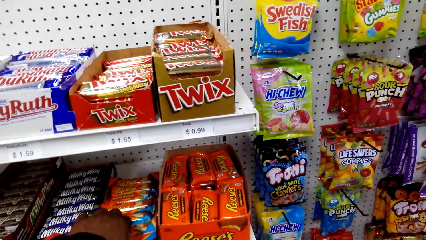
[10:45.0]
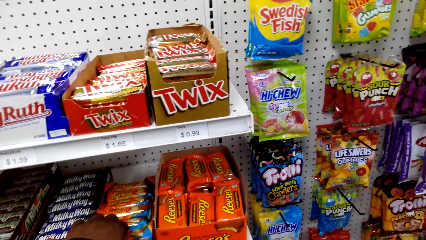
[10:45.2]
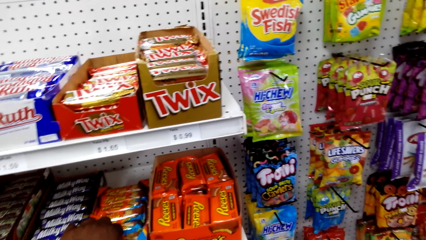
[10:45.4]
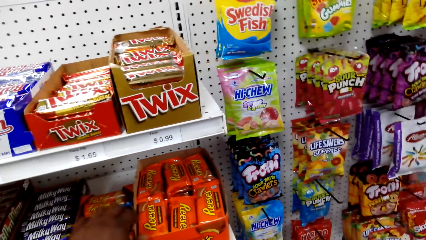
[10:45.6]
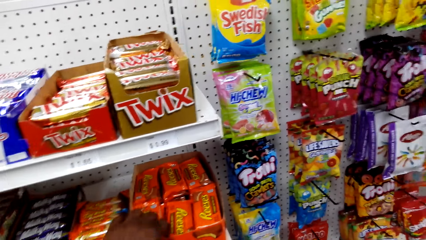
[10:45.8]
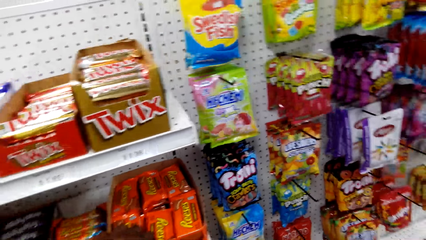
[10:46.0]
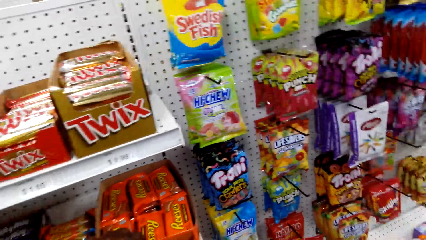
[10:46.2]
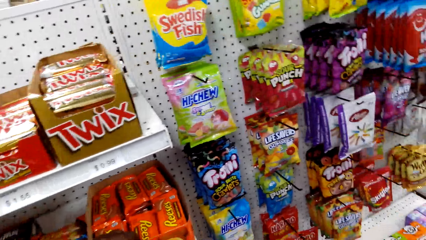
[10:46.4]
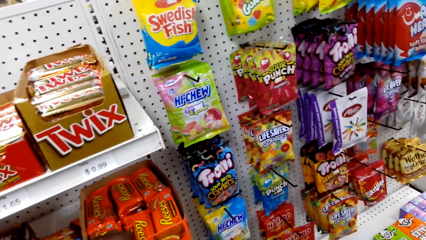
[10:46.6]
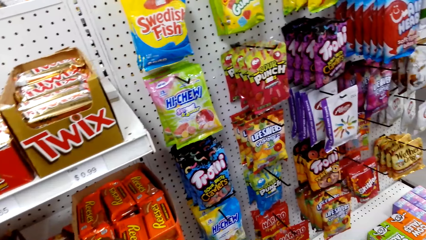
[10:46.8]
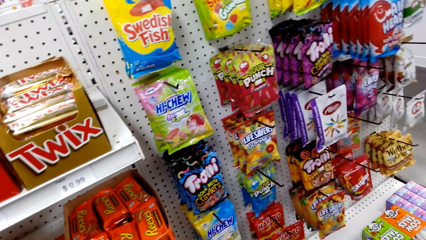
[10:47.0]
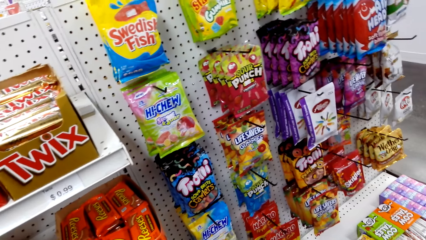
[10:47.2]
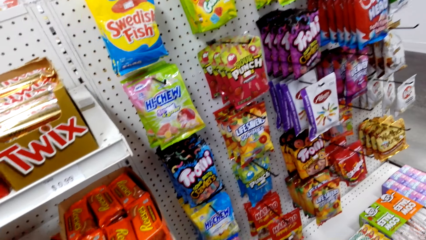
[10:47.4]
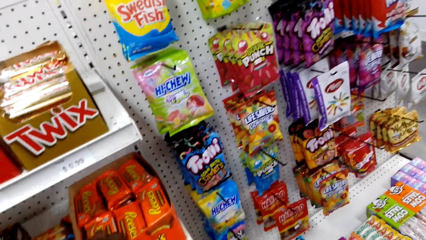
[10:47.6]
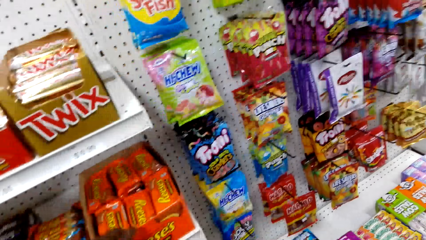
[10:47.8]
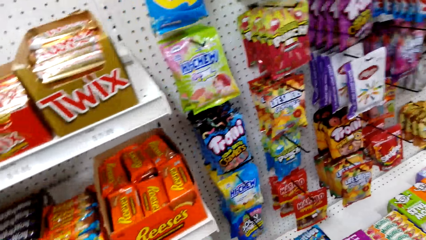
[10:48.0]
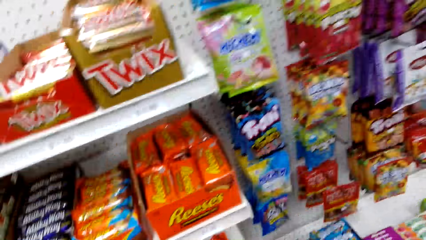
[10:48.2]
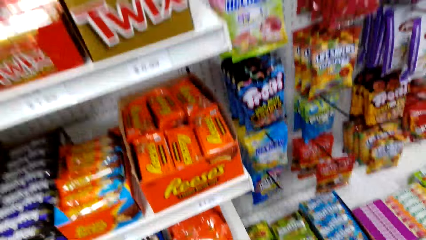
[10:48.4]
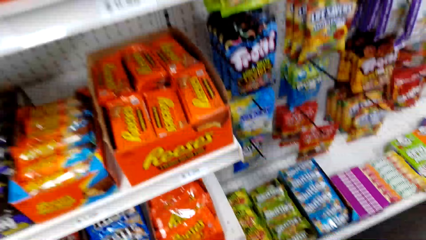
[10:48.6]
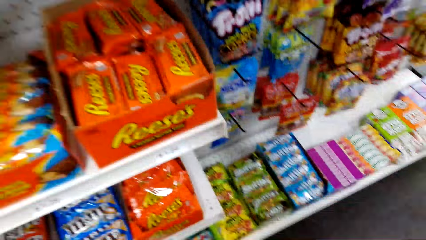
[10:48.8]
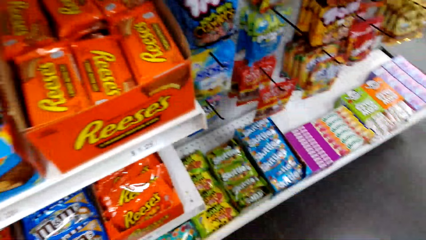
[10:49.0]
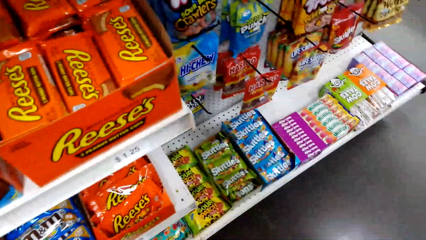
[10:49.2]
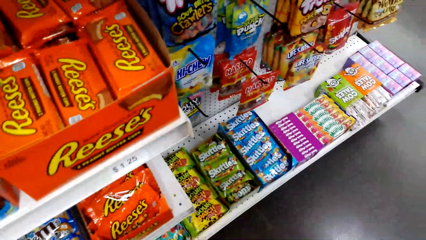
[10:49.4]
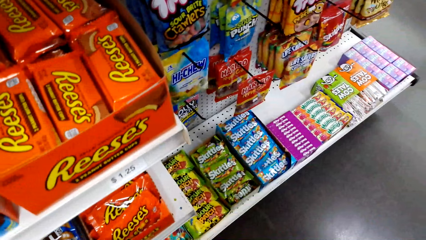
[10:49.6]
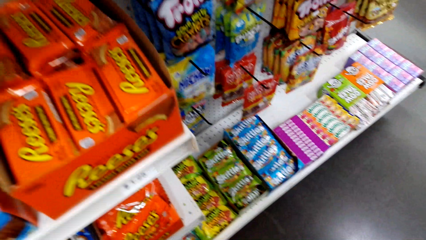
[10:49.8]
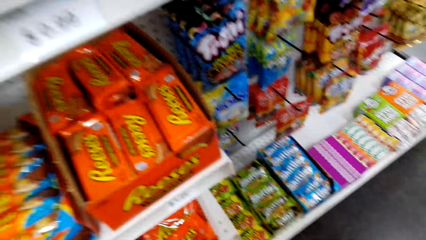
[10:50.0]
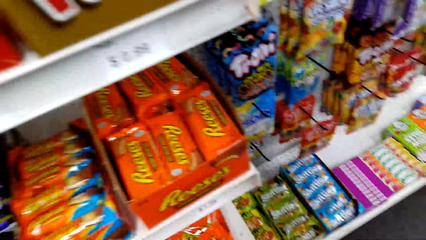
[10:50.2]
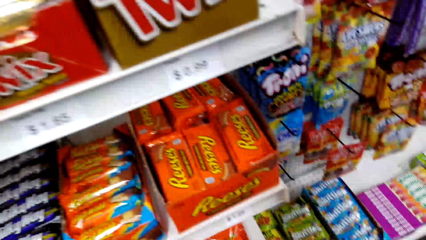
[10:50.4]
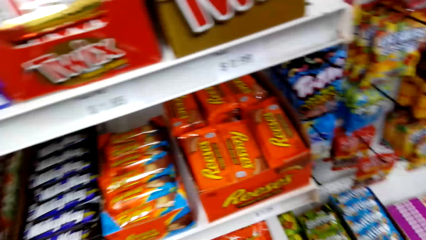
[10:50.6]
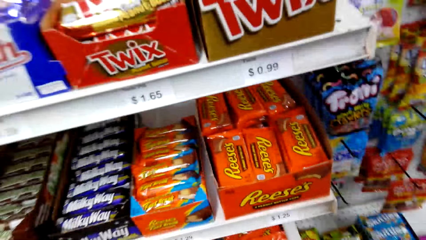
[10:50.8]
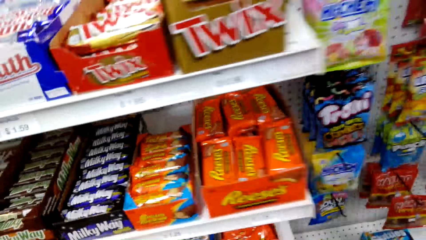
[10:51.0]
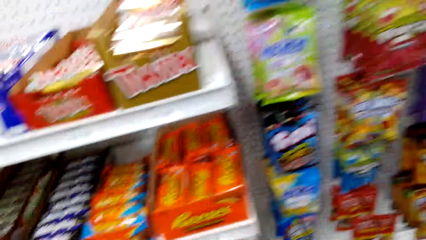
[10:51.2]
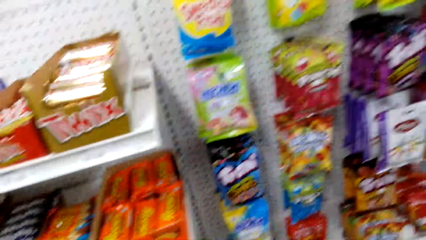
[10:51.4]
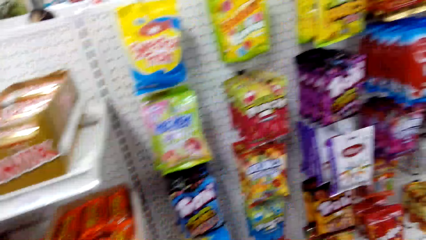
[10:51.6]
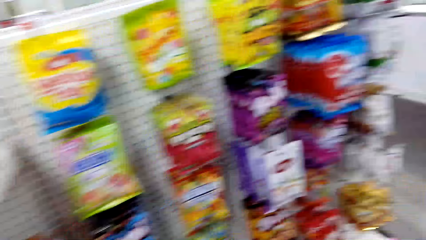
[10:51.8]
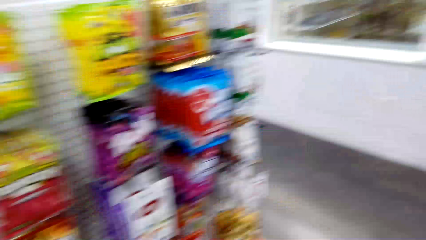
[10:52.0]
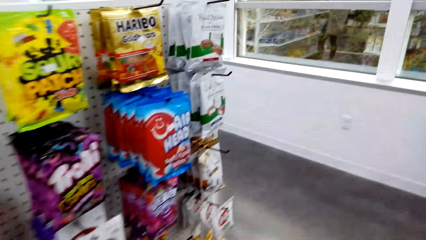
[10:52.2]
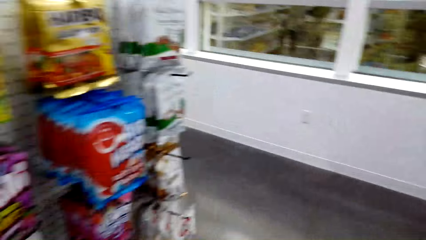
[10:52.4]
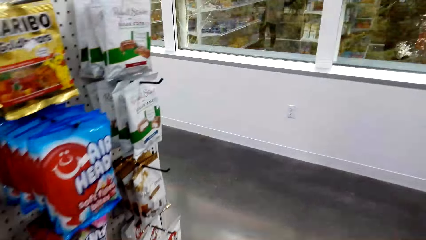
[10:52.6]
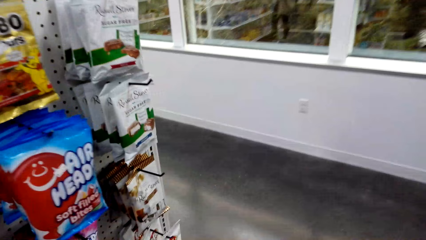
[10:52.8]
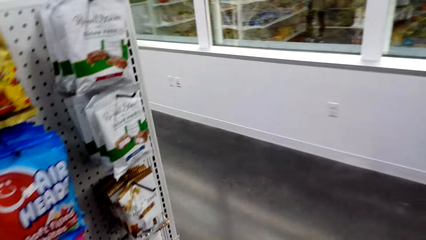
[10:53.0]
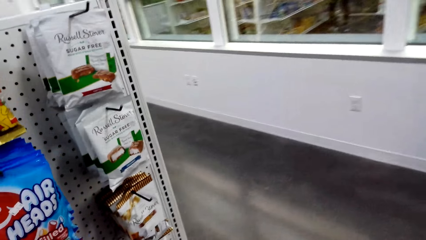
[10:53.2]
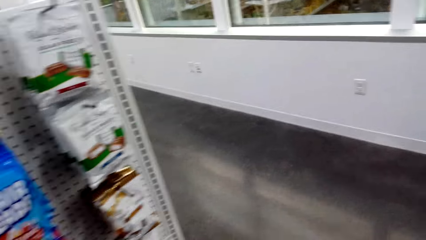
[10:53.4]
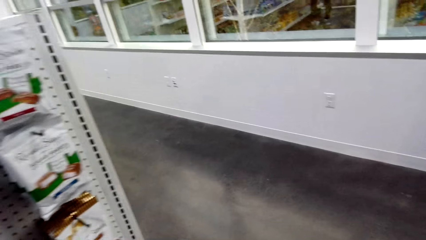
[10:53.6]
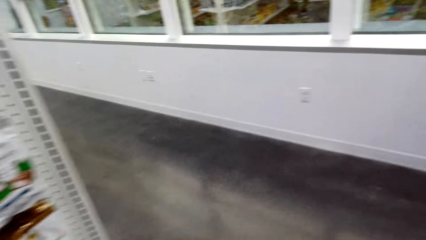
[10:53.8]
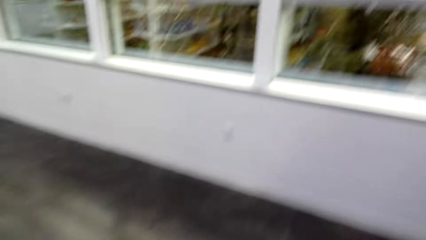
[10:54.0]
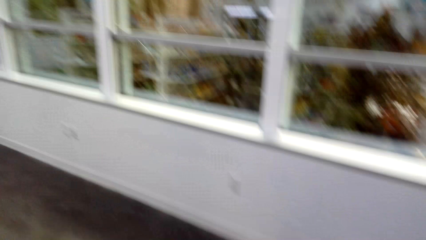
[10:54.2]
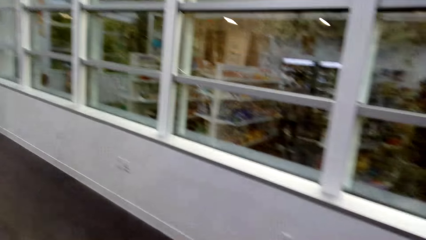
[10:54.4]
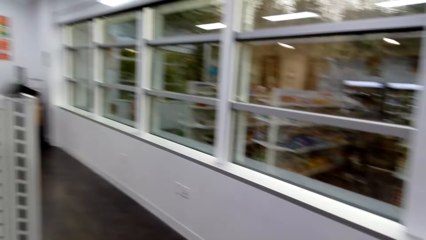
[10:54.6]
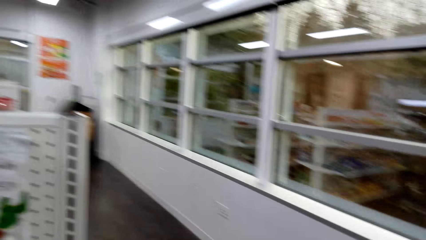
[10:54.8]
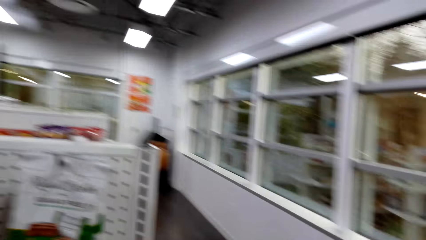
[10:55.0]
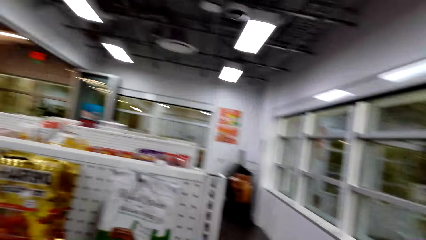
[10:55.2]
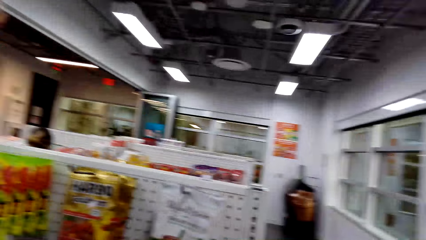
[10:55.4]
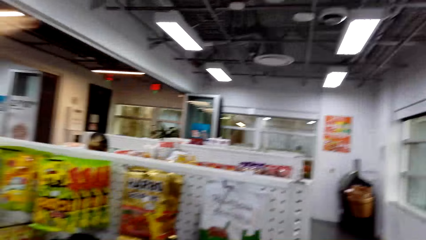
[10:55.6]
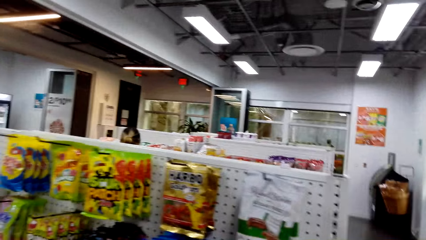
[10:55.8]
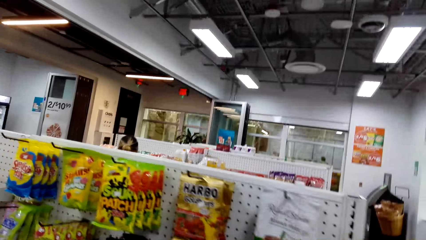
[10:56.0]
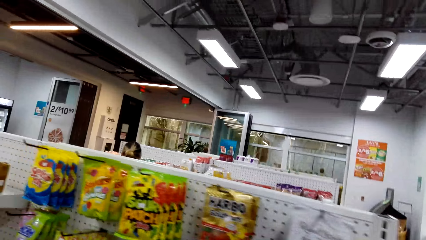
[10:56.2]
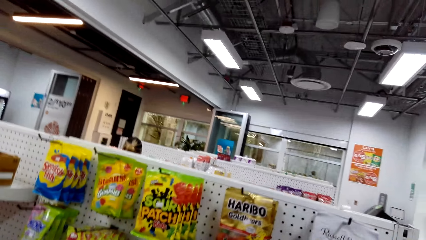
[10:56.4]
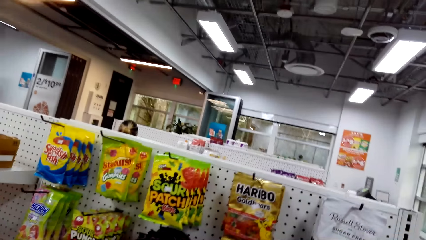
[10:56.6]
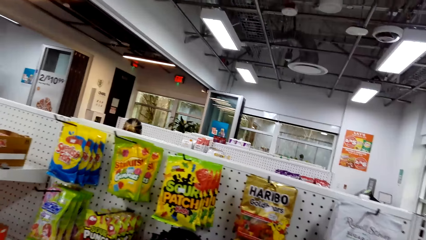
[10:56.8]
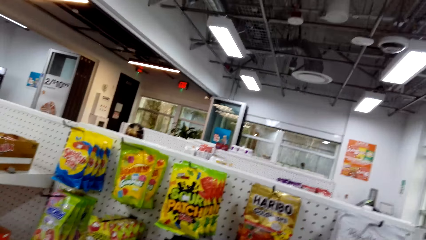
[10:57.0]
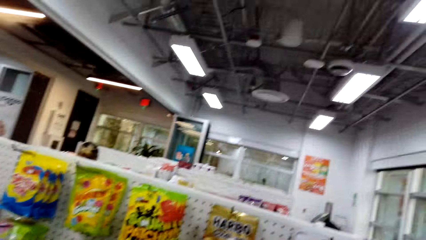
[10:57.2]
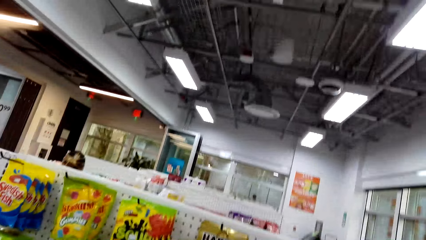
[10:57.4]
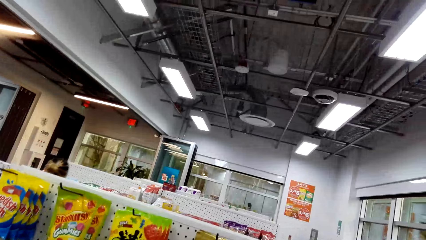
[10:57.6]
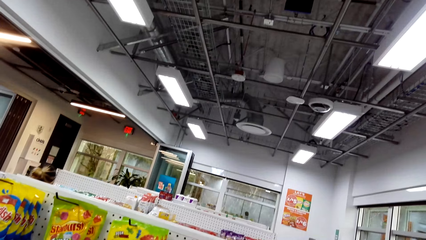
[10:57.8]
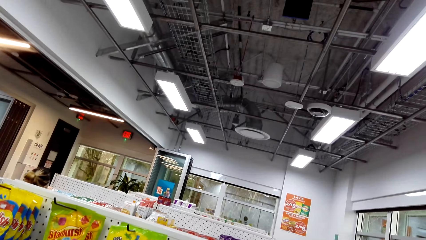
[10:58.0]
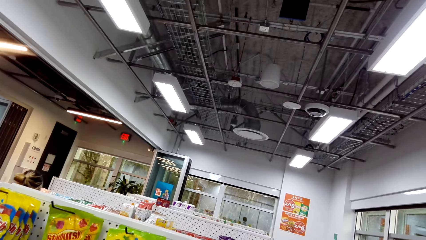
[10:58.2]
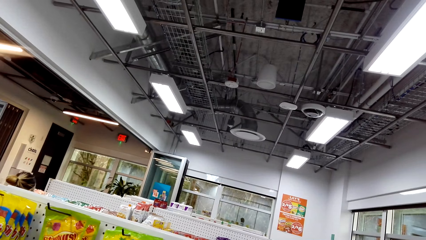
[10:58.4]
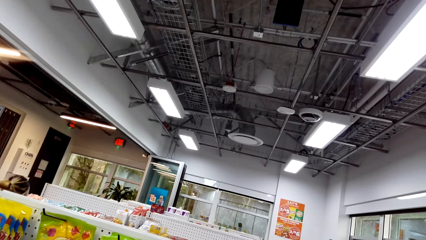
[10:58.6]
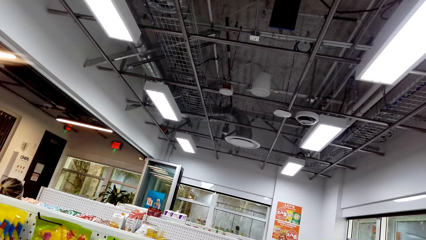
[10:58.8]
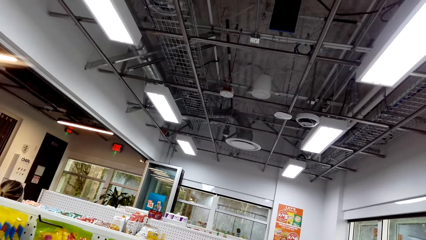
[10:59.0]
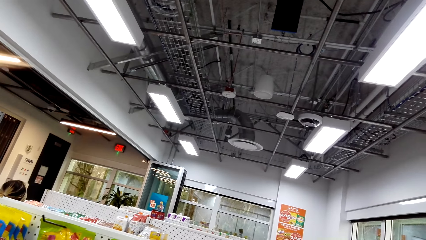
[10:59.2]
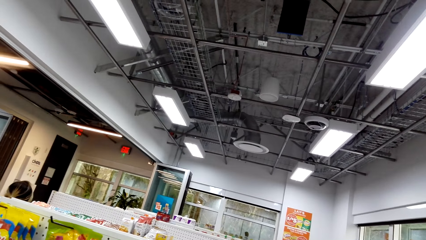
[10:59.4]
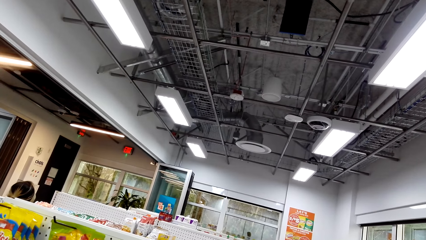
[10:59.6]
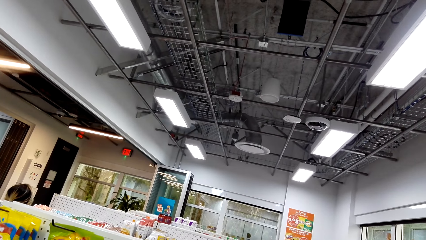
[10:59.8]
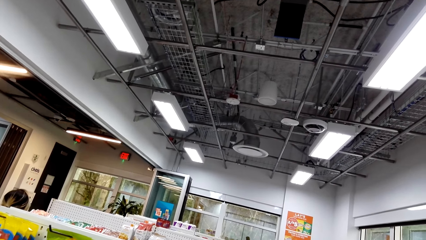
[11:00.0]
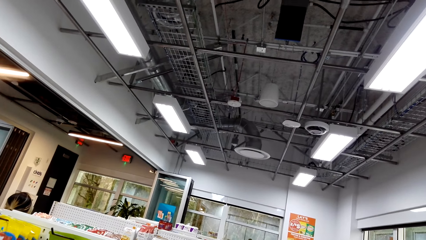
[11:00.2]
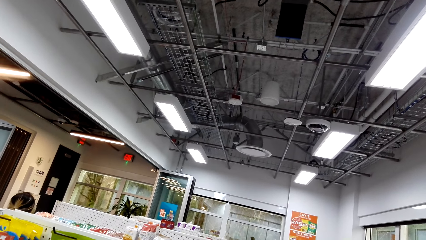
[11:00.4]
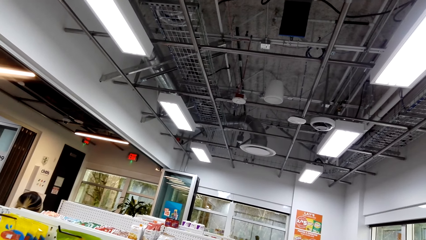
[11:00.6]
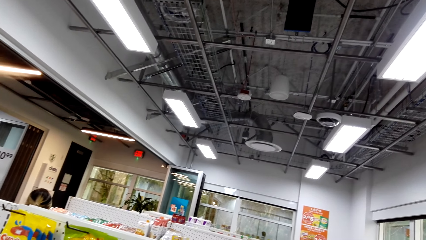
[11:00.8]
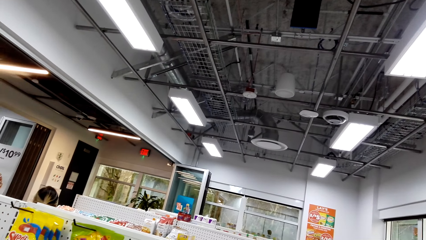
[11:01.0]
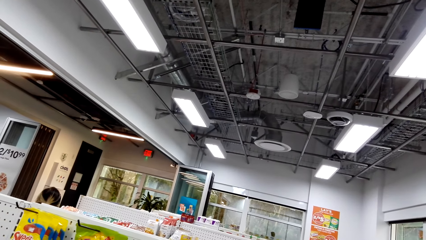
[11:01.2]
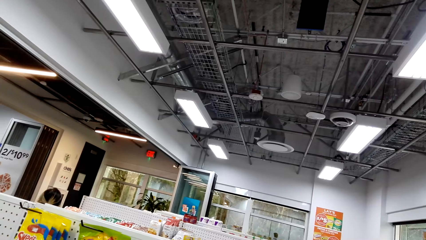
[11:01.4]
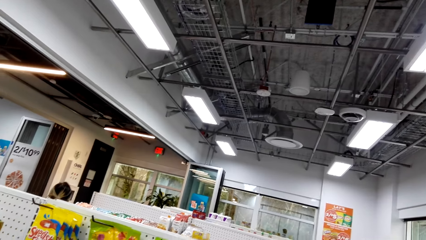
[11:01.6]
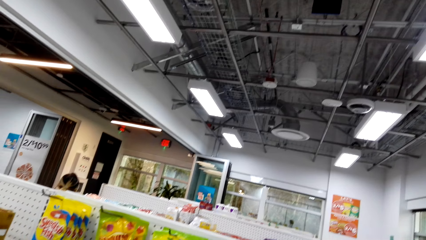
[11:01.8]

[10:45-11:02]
The camera wearer pulls a carton of snacks. They touch something. They hold another carton of snacks. They walk around. They look at snacks on the shelves. They look up.
